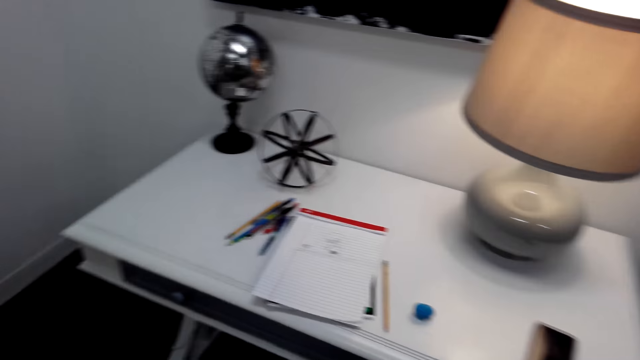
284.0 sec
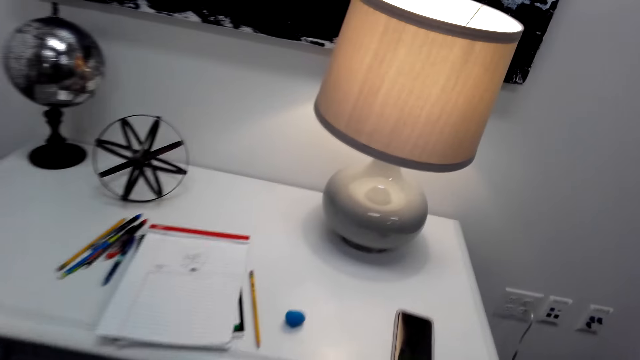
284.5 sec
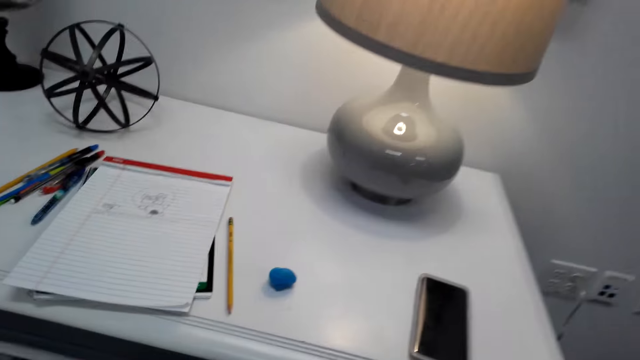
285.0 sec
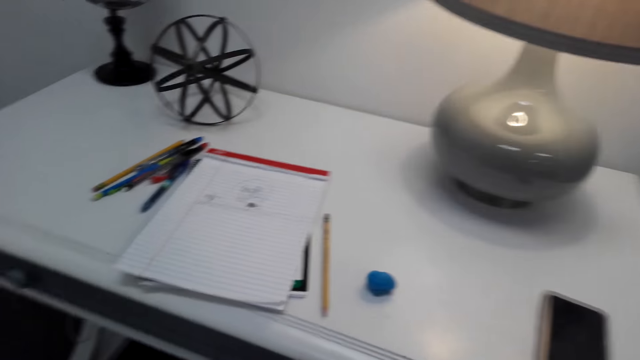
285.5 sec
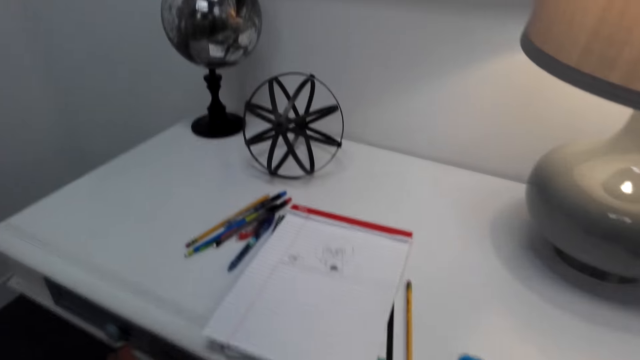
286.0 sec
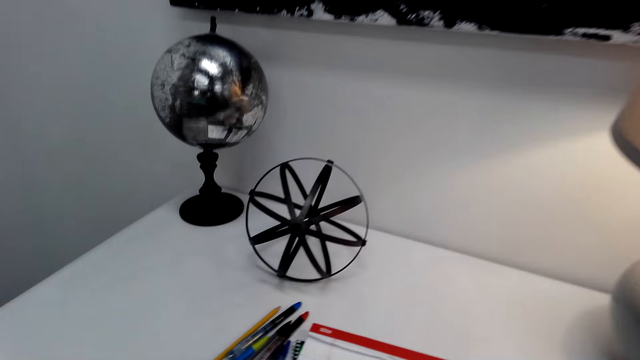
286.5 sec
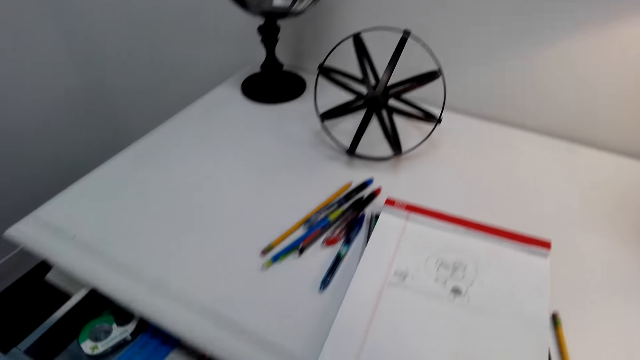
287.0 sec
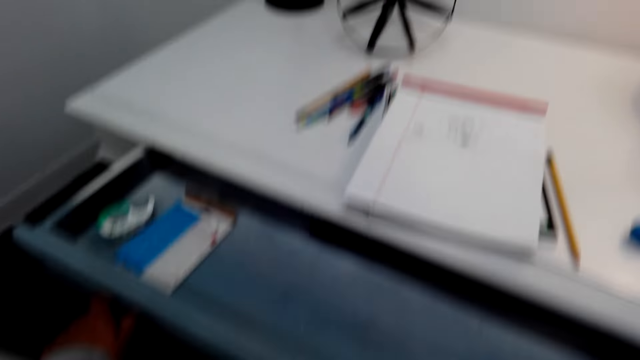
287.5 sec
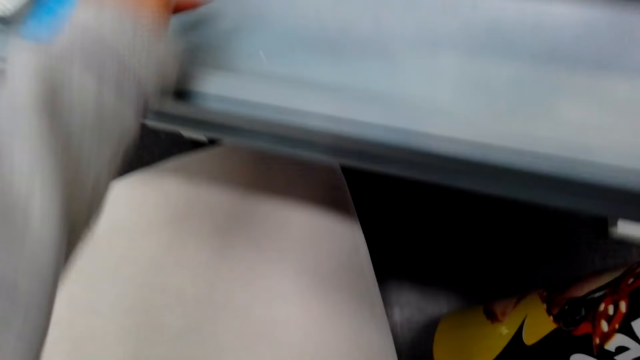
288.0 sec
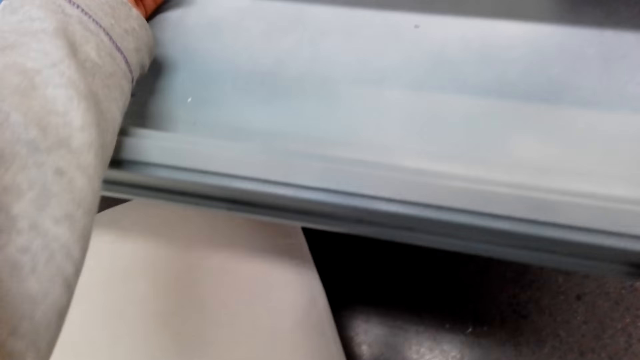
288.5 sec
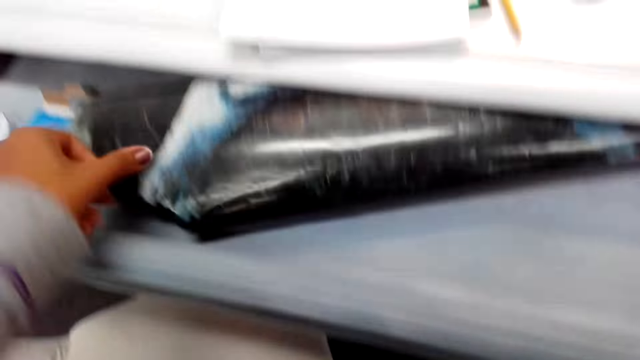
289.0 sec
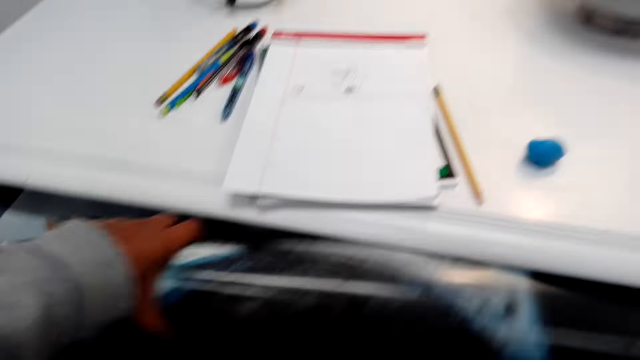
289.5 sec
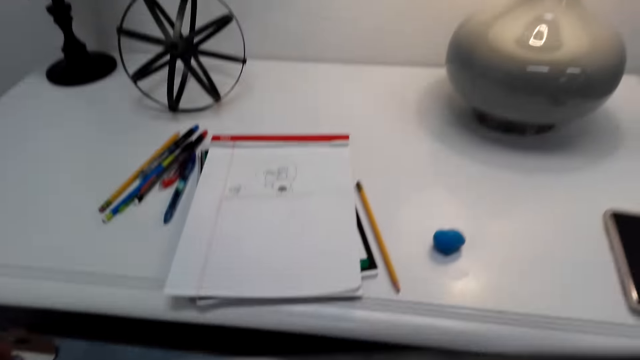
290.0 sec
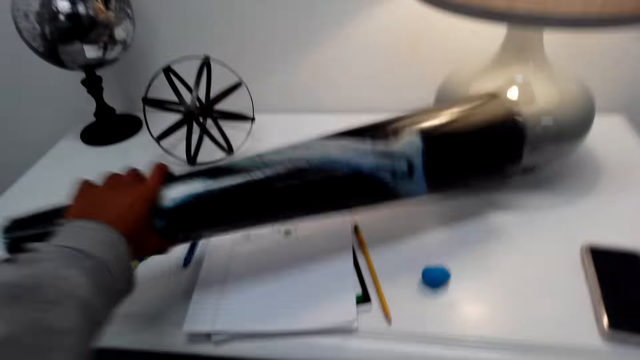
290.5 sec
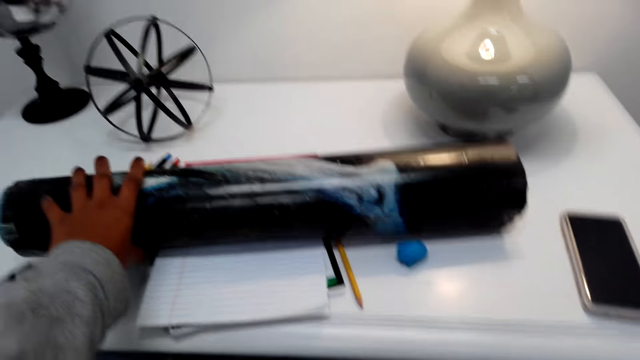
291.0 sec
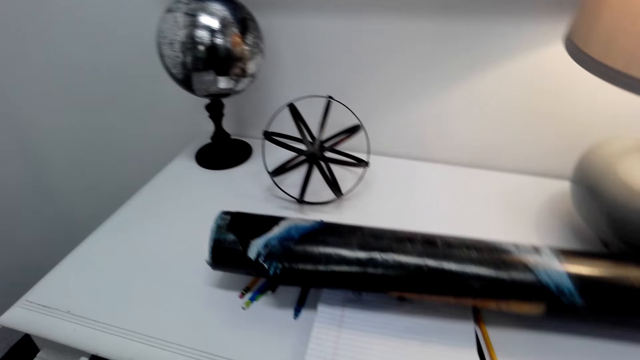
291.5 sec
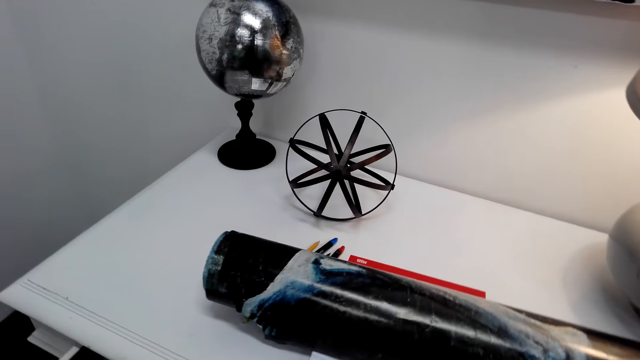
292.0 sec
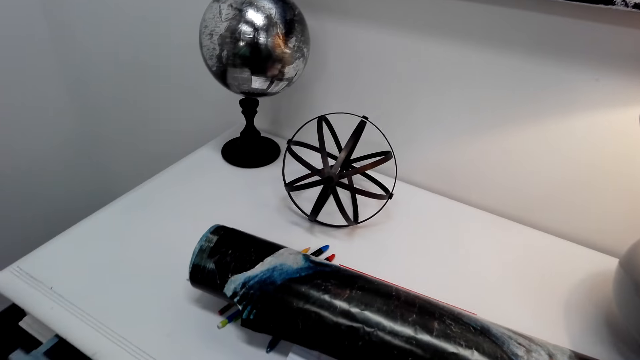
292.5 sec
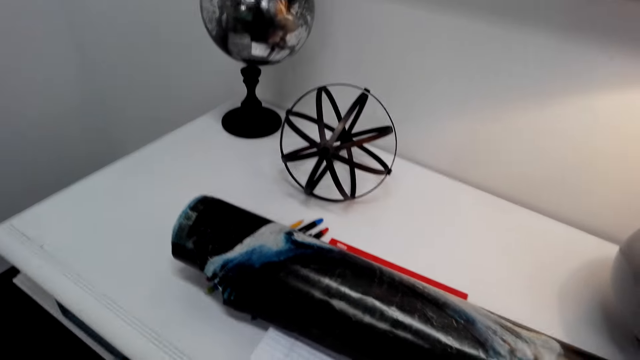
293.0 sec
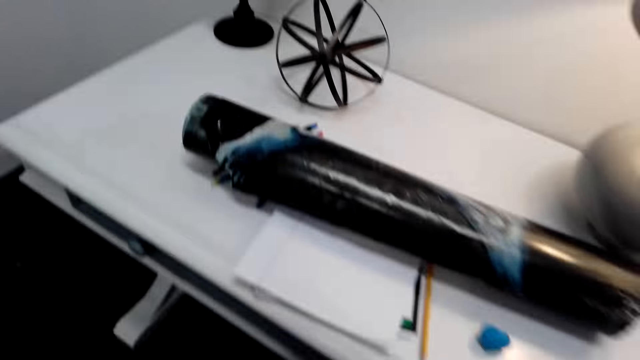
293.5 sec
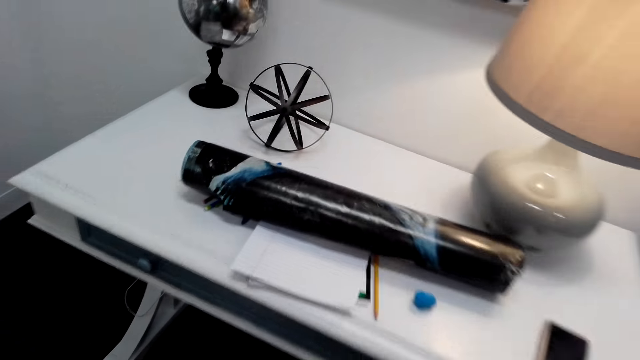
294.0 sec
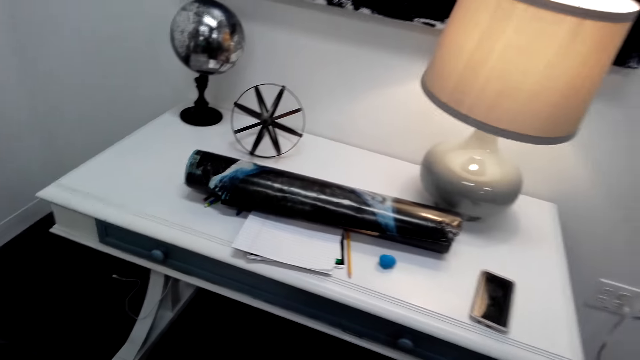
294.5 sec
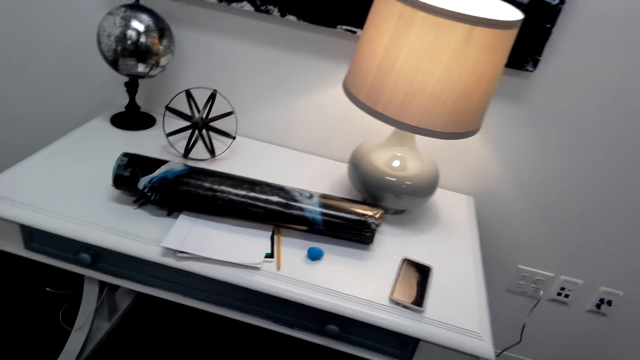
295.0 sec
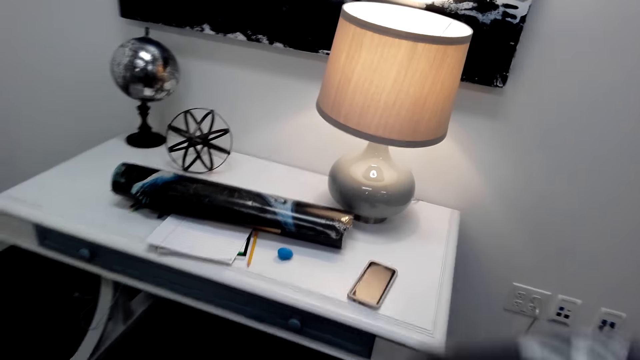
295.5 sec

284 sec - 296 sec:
The camera wearer turns around the room. They look around the table. They open the drawer. They stretch an arm. They pick up a poster from the drawer. They put the poster on the table. They look around the room. They close the drawer.

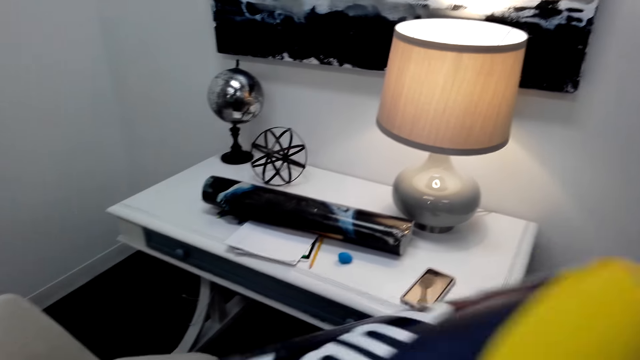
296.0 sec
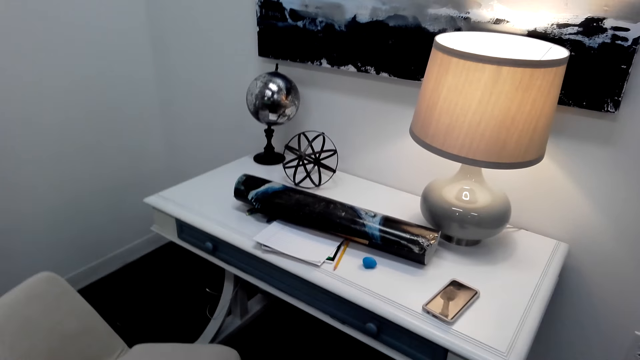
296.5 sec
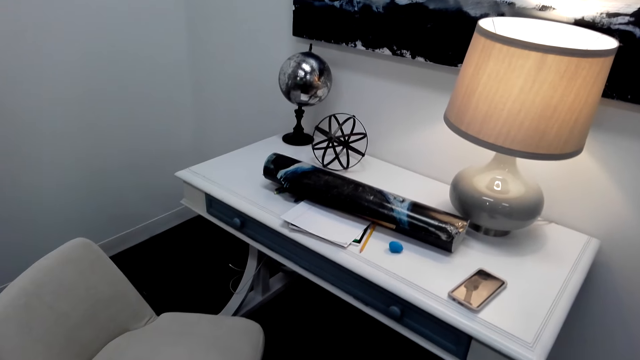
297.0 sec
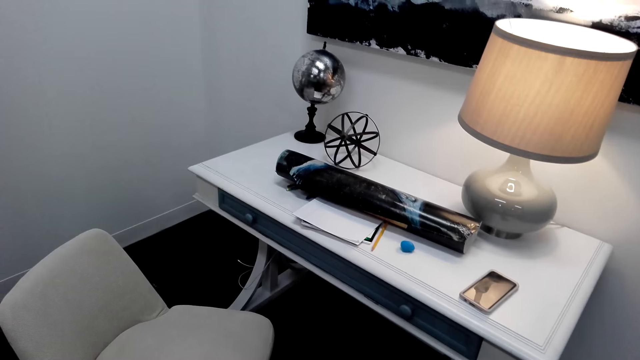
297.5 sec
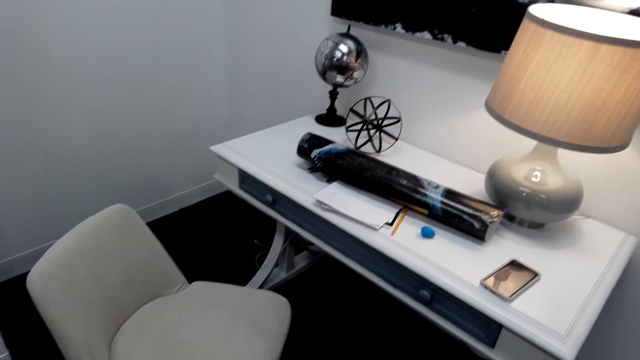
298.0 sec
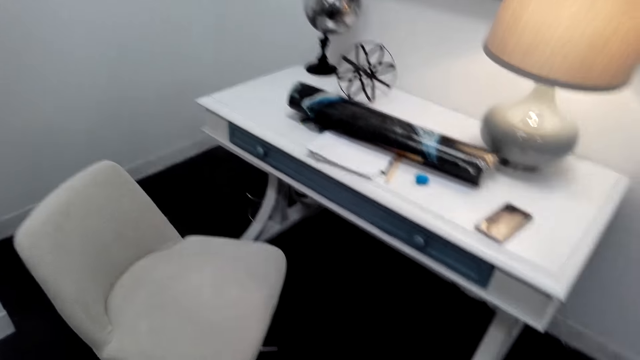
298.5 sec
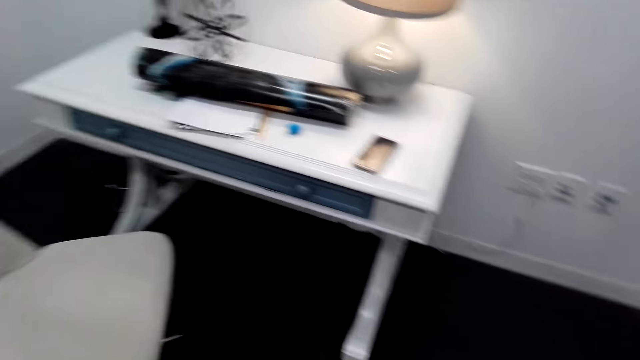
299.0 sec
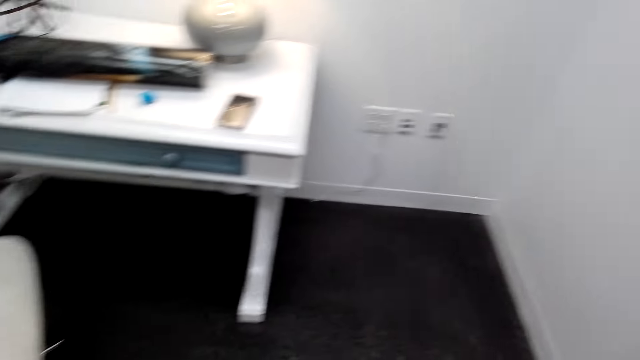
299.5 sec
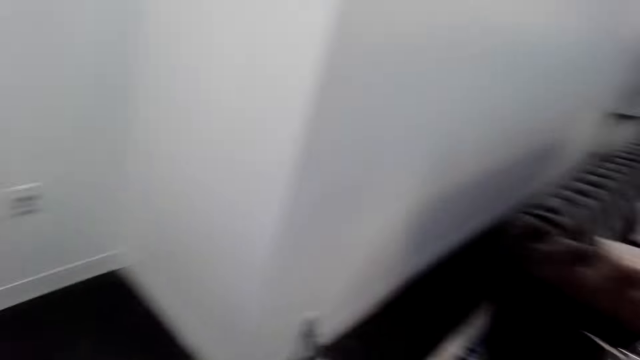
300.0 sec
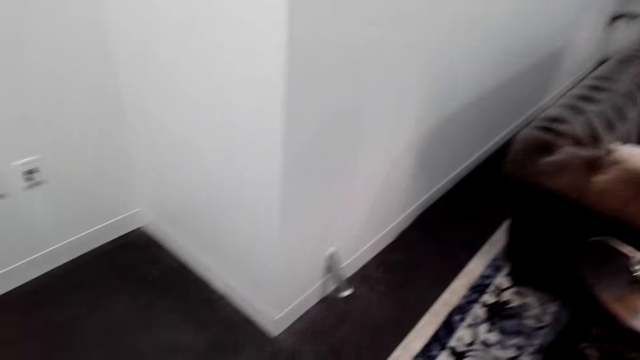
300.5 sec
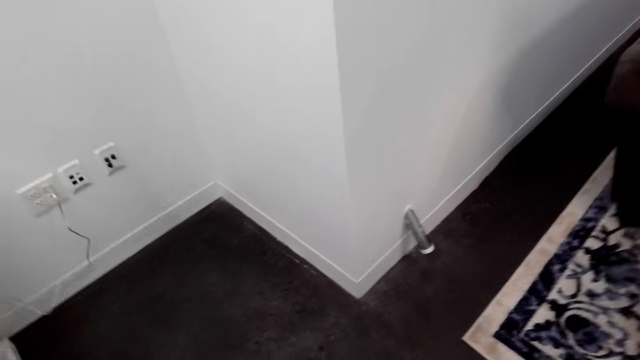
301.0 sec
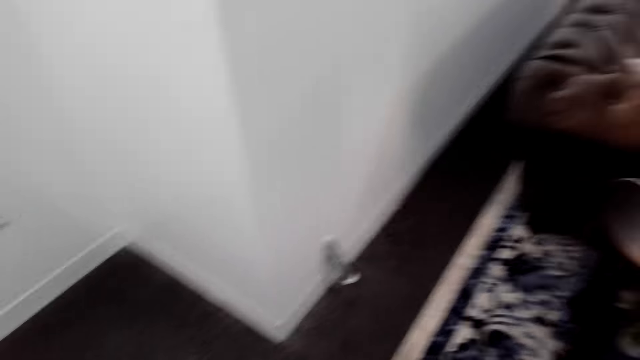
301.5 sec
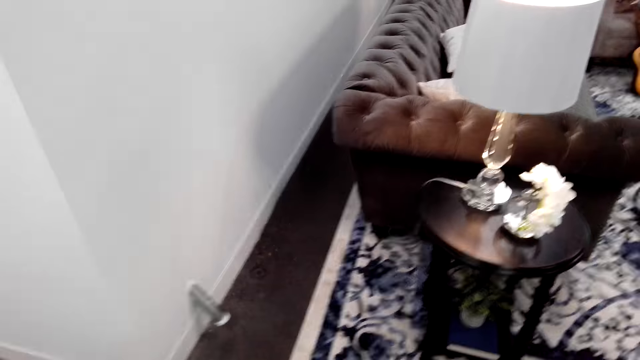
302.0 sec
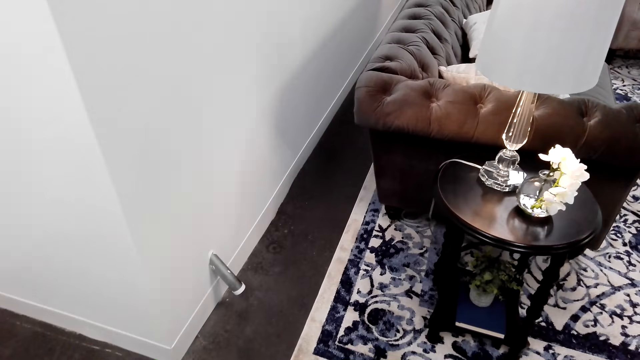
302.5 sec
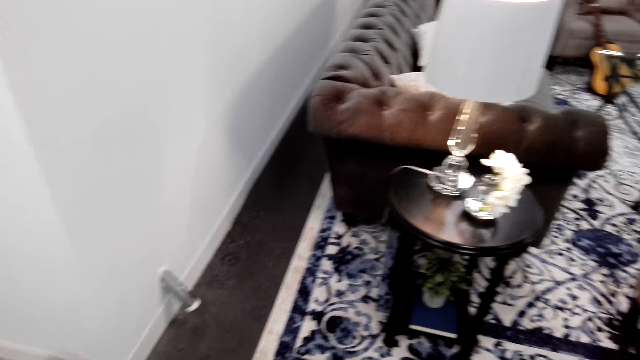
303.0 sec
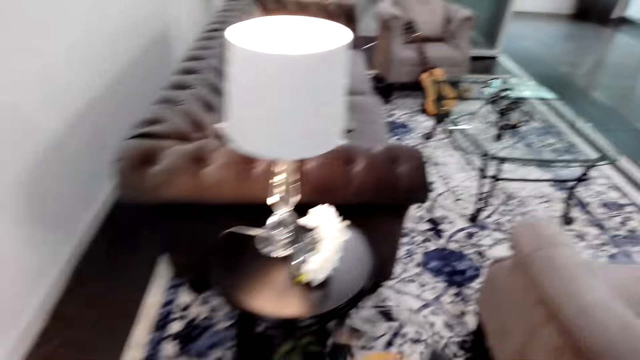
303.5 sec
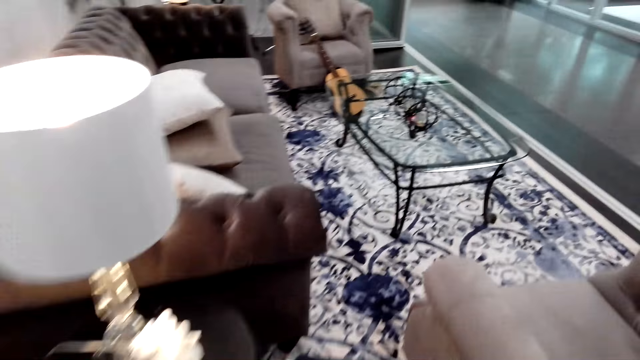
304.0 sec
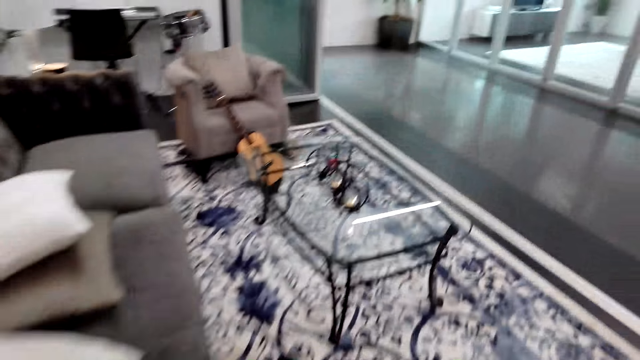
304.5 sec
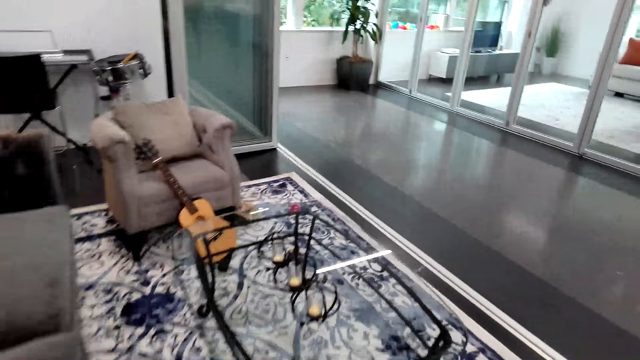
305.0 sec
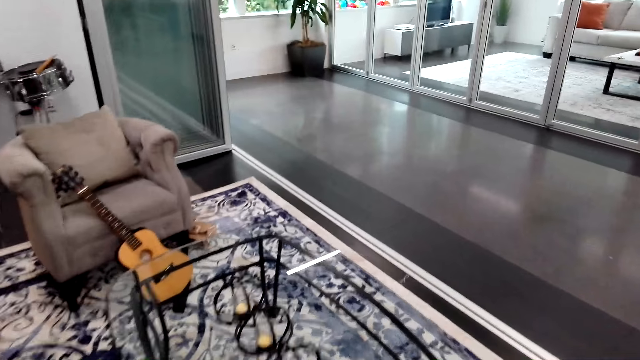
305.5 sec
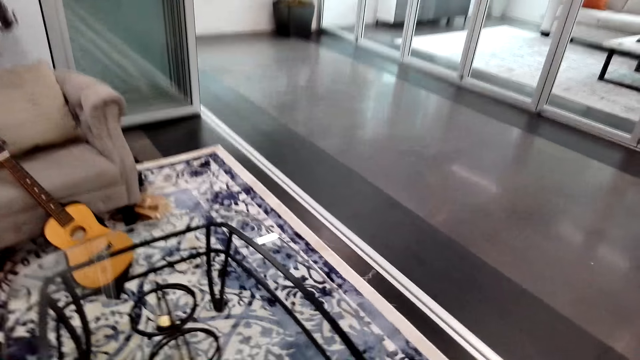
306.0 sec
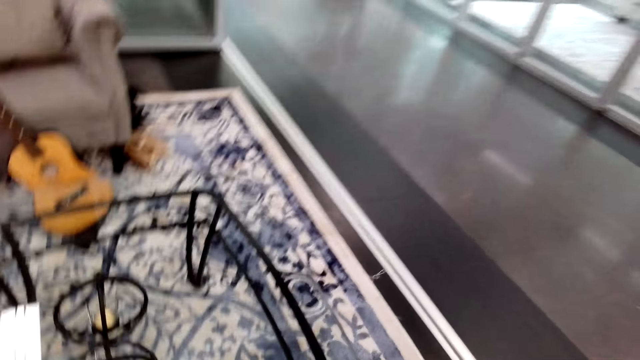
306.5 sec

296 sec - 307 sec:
The camera wearer holds a poster. They look around the room. They turn around. They walk around the room.
